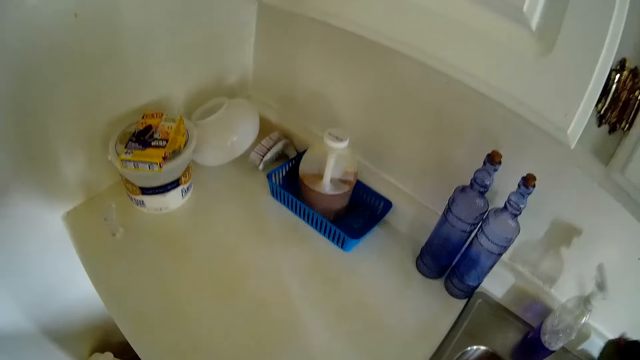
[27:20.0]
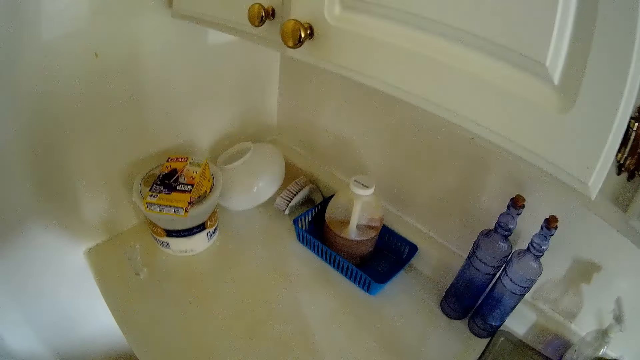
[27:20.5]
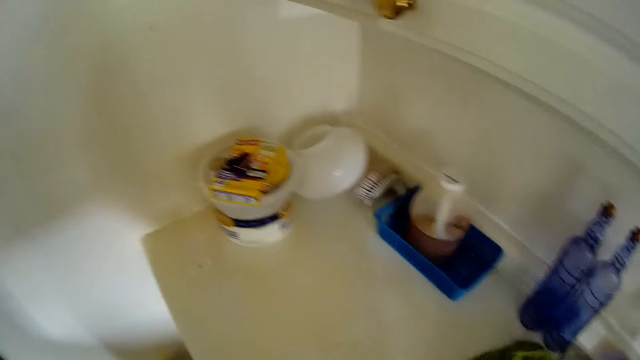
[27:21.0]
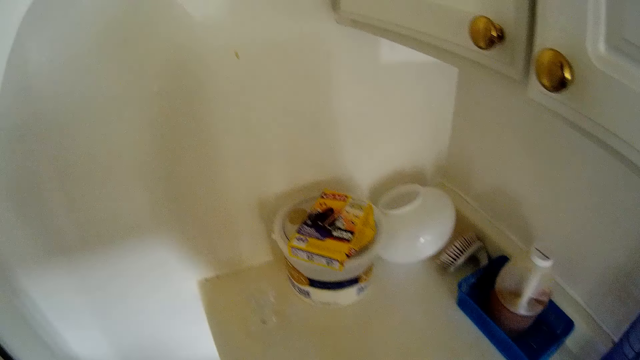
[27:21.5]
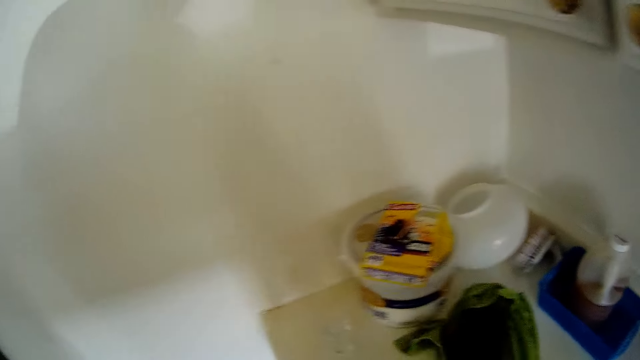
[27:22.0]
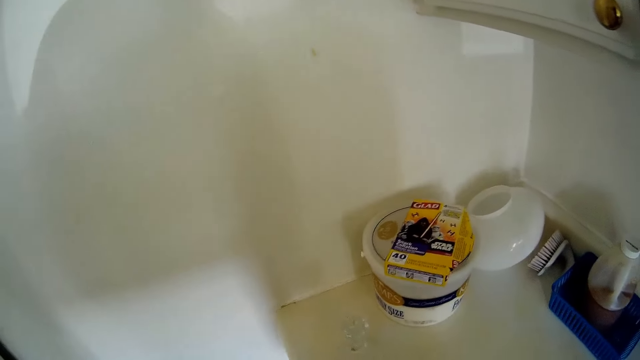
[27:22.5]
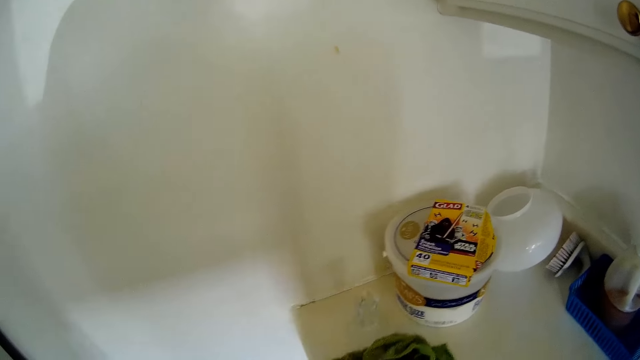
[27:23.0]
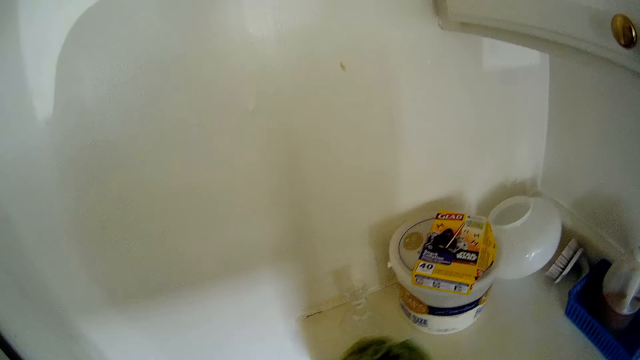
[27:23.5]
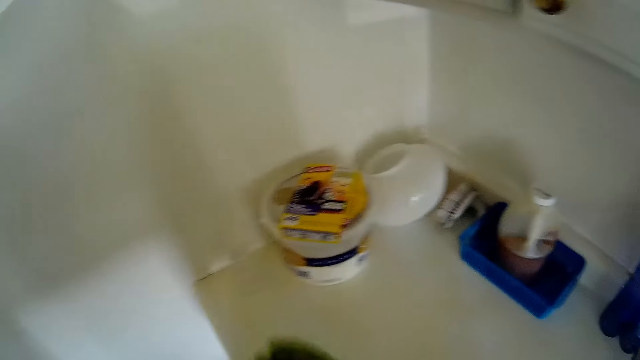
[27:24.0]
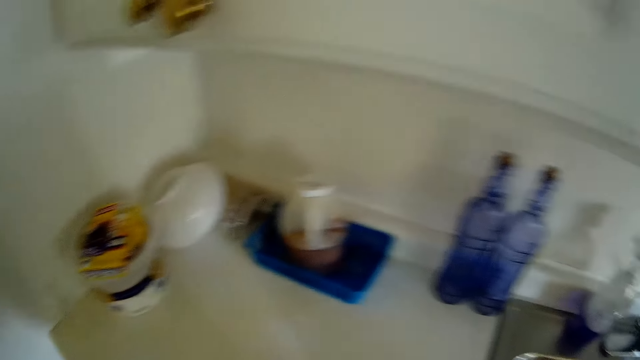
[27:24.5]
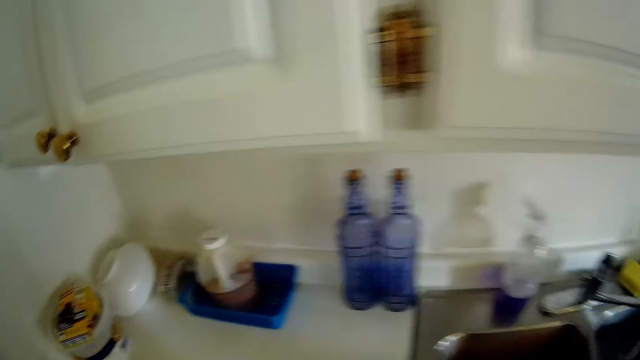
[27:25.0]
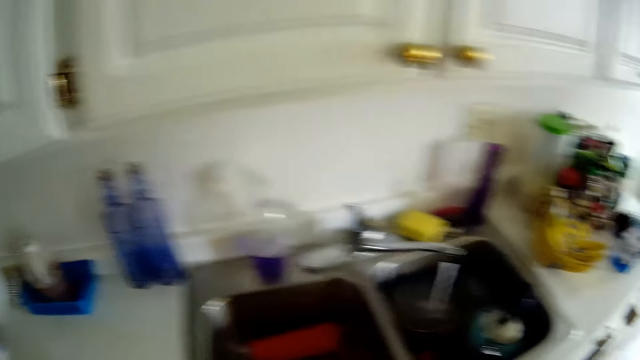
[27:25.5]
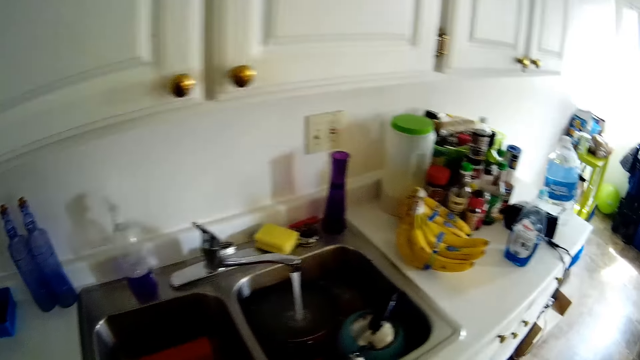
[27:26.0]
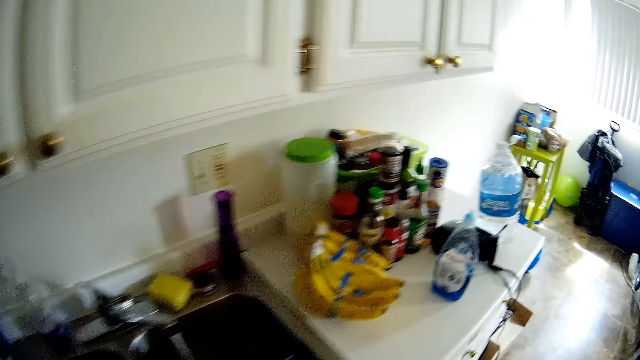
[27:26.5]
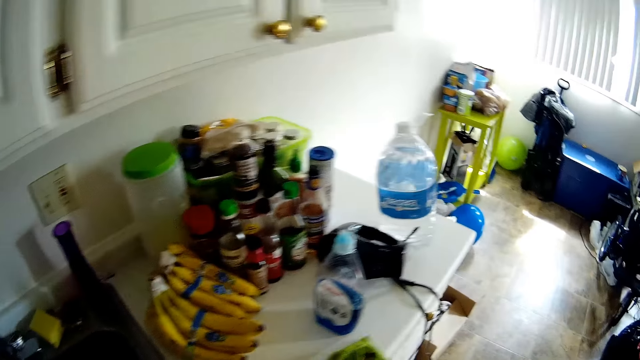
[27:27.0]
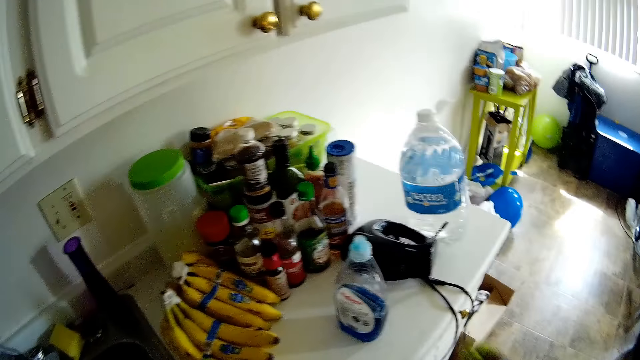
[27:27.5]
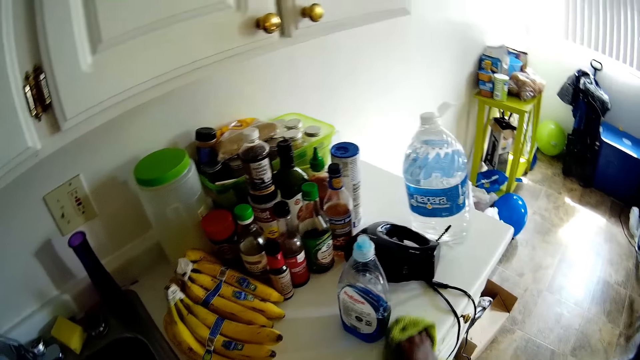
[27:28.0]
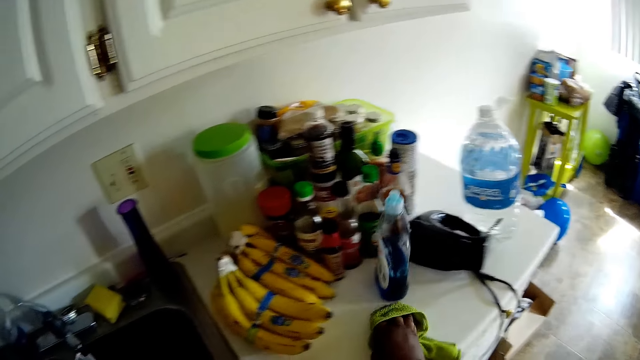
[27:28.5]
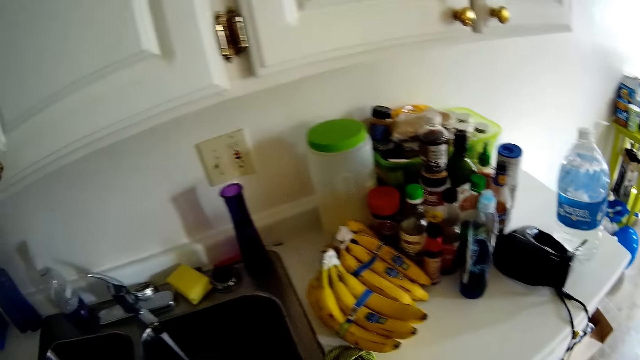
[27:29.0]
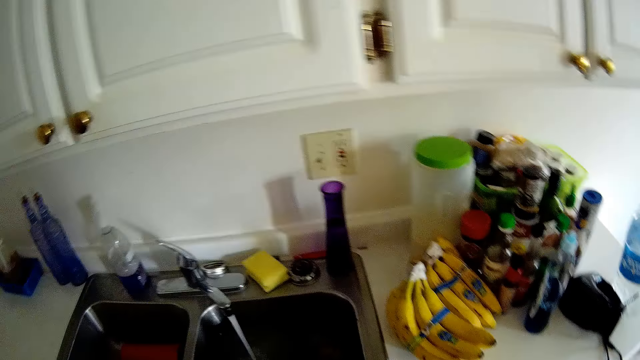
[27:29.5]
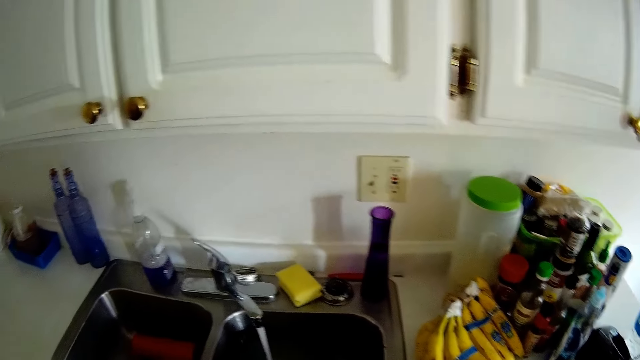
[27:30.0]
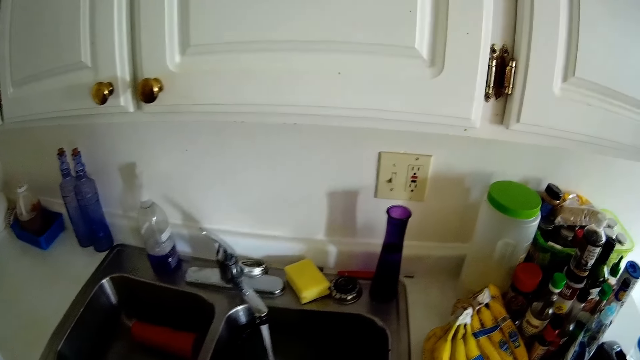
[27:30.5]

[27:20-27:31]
The camera wearer cleans the kitchen counter with the napkin in her right hand. She moves a tumbler on the kitchen counter with the napkin in her right hand. She walks around the room. She wipes the kitchen top with the towel. She moves a bottle of soap on the kitchen counter with the napkin in her right hand.

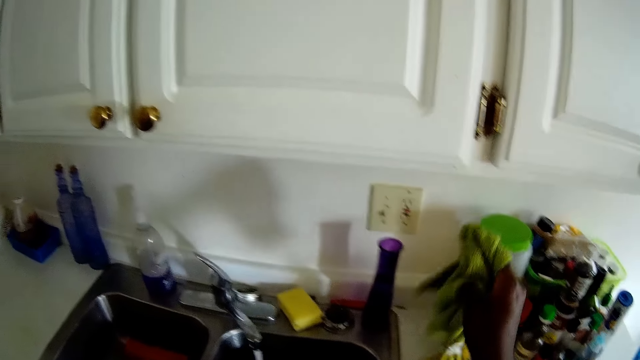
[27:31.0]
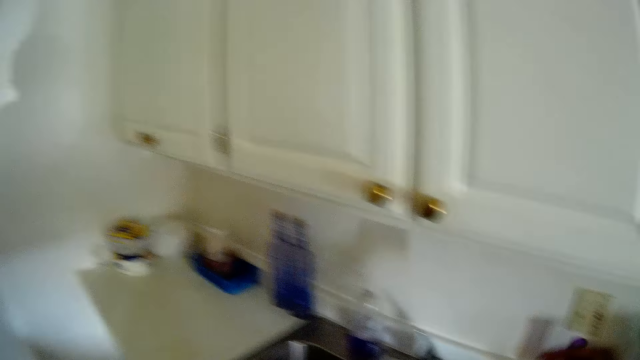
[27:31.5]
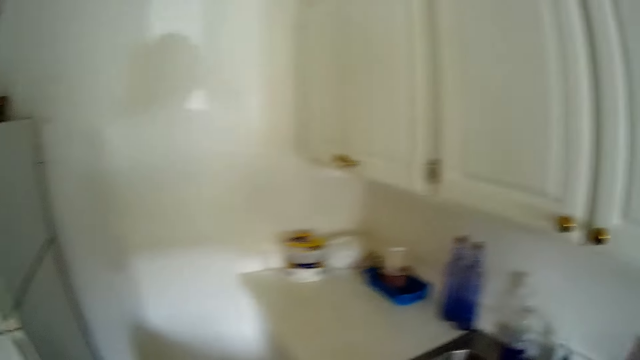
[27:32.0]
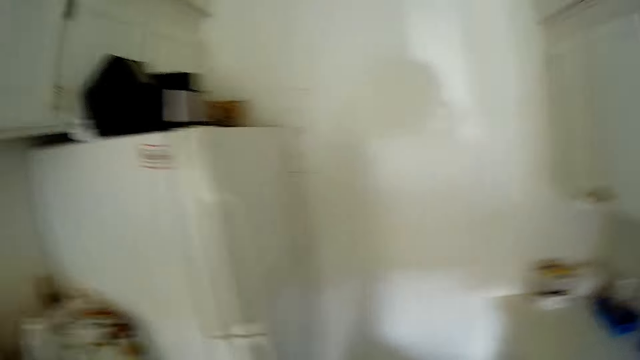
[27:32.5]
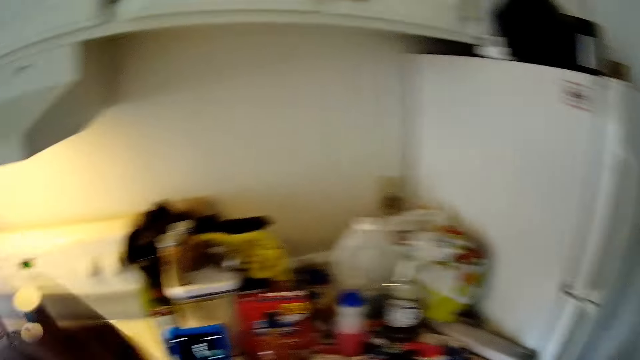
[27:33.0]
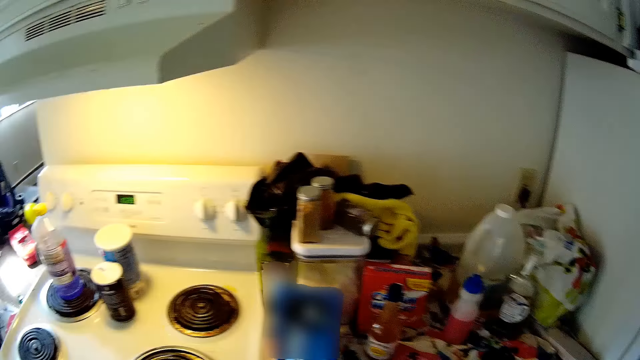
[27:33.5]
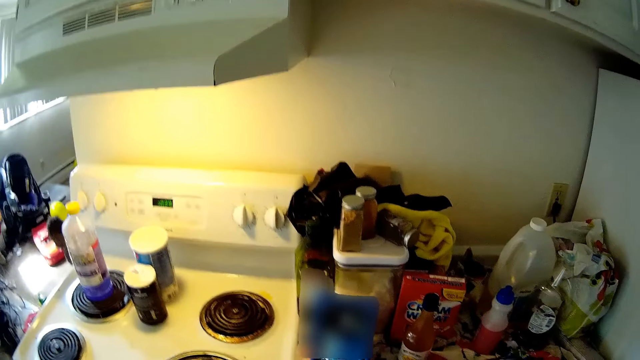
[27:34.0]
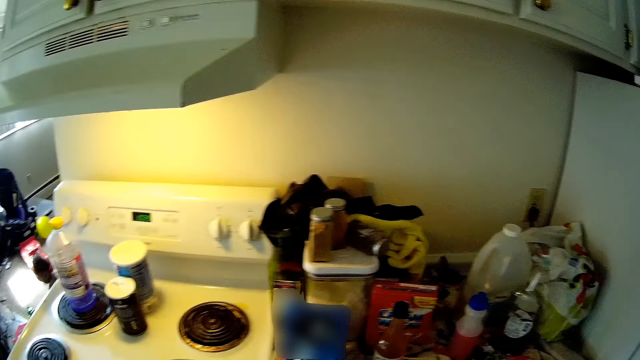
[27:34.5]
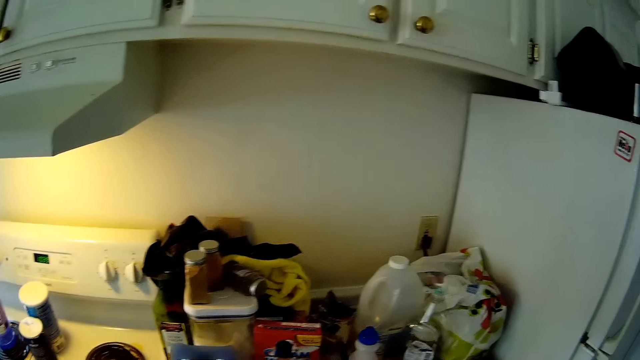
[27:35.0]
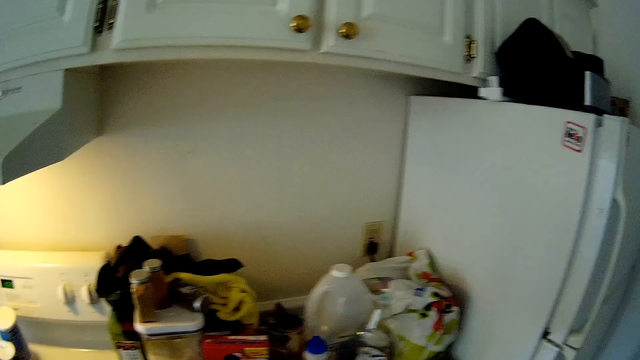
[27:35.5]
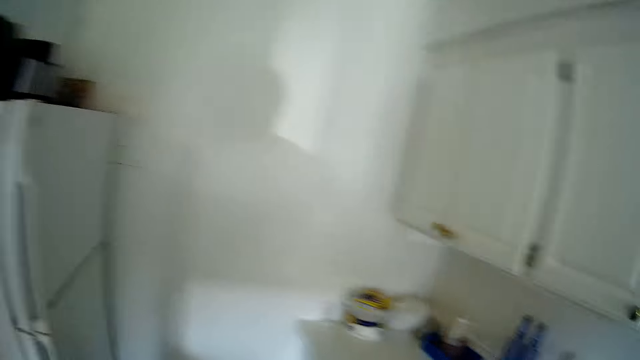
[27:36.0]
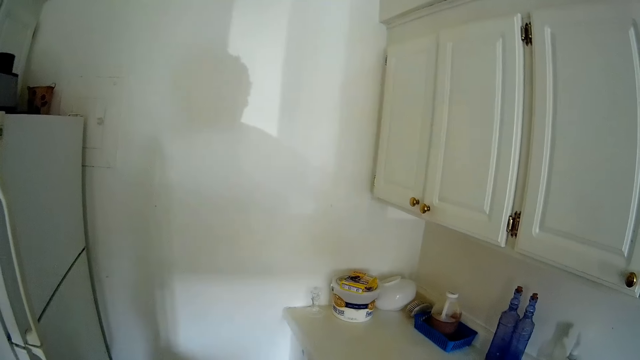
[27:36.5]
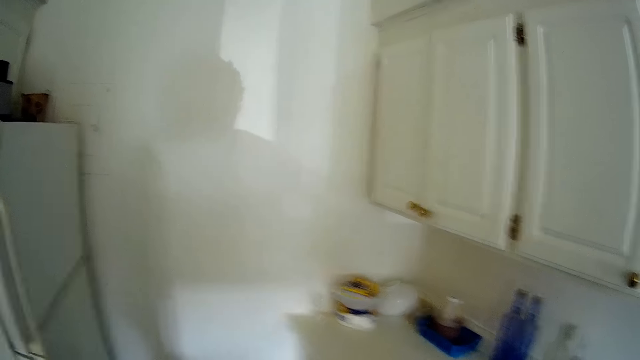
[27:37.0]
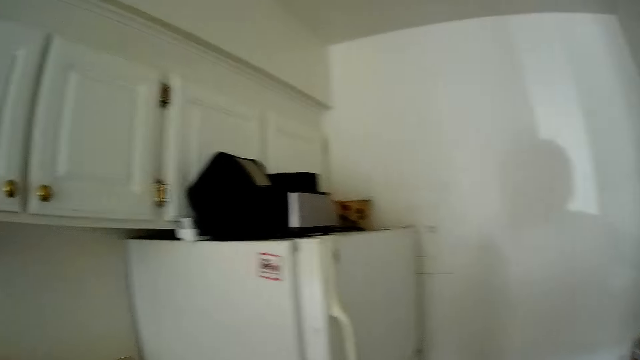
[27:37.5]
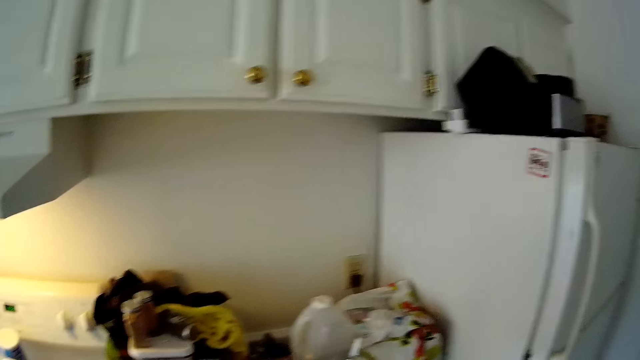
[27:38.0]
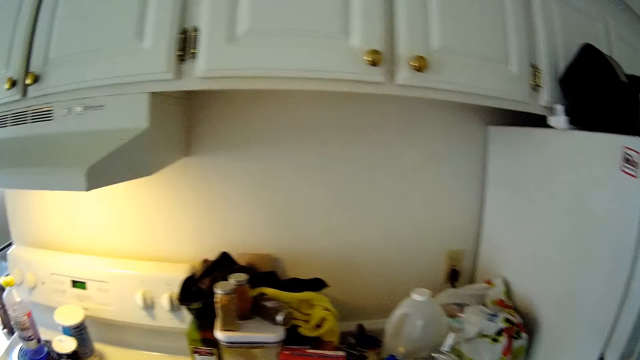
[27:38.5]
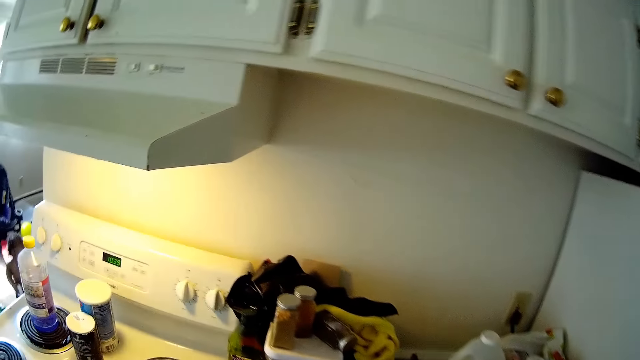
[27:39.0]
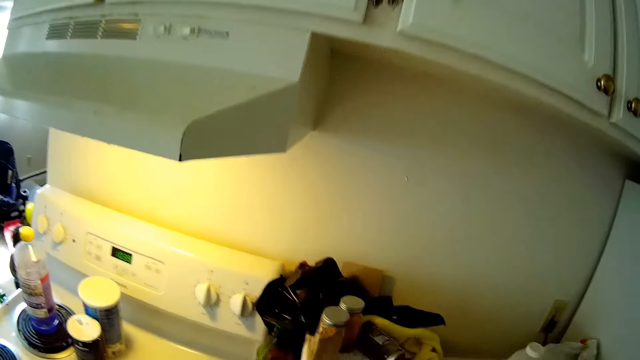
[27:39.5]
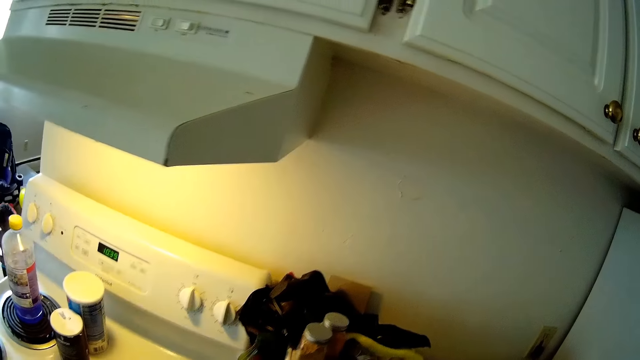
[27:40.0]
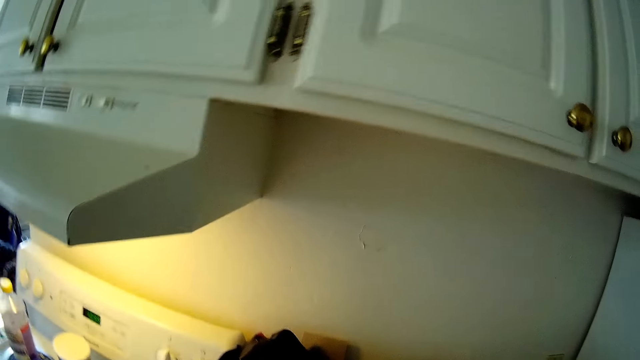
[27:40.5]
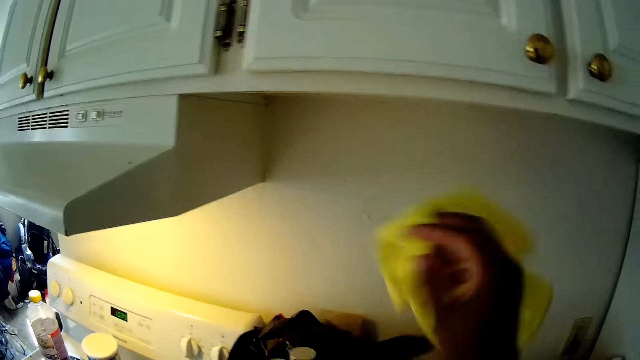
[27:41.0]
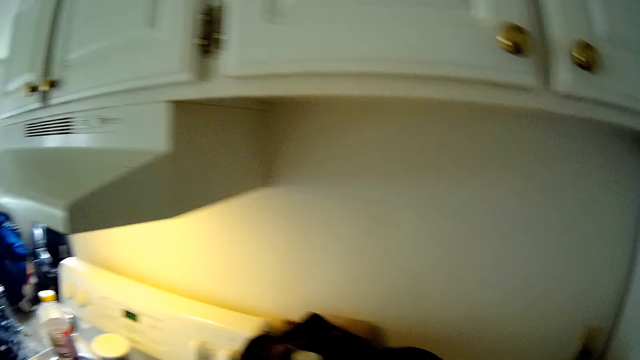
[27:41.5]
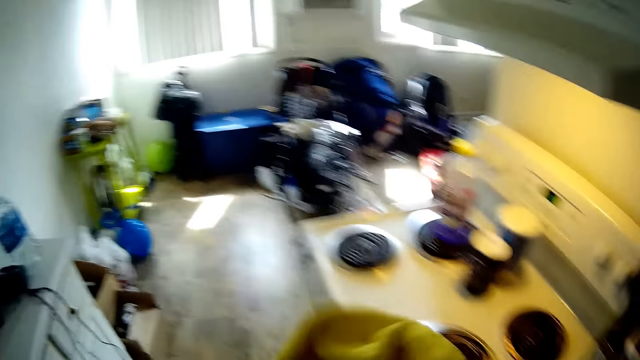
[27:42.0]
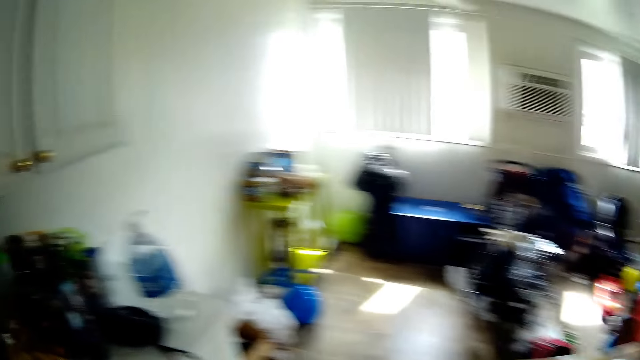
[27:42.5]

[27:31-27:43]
The camera wearer shakes the towel. They look around the room. They talk to a man. They shake the towel.
